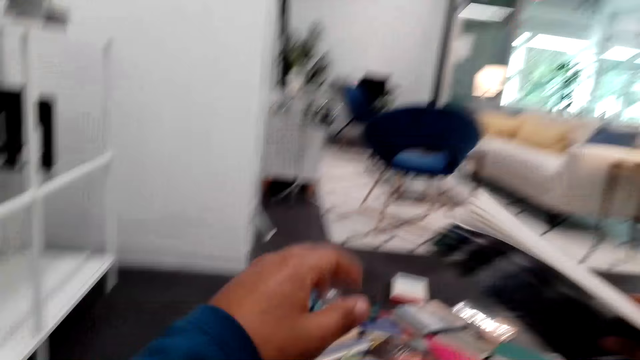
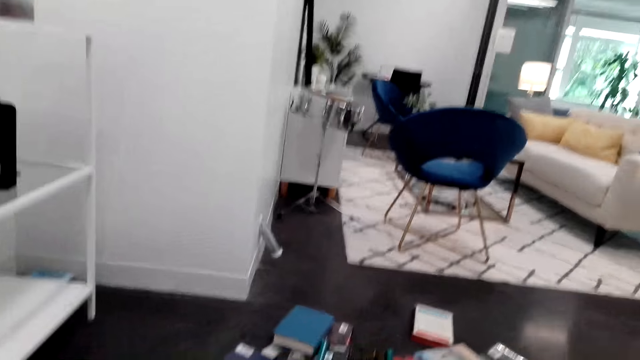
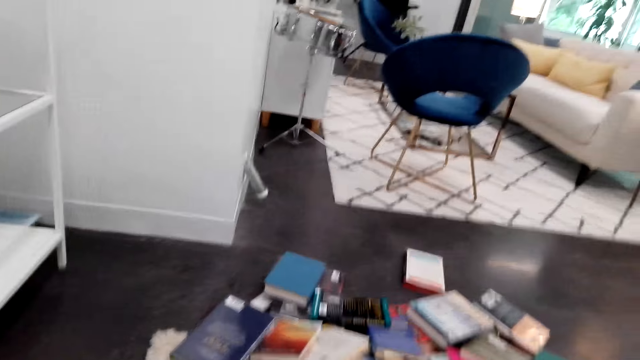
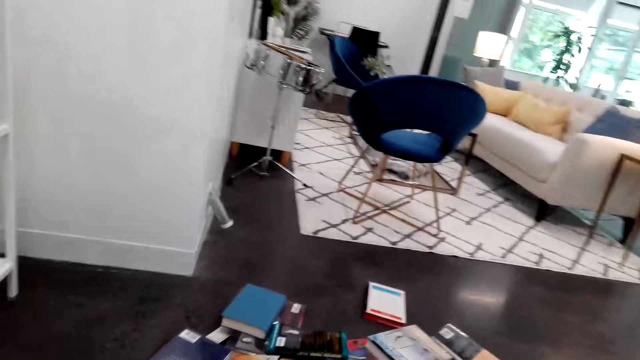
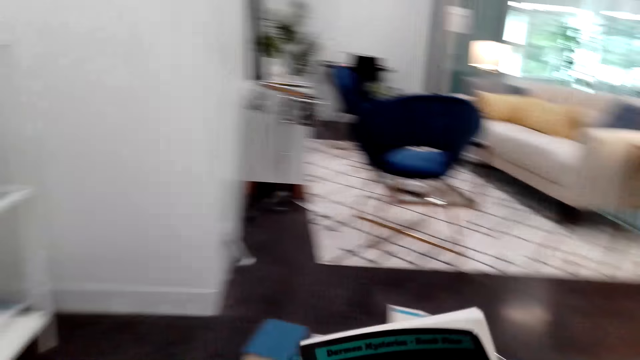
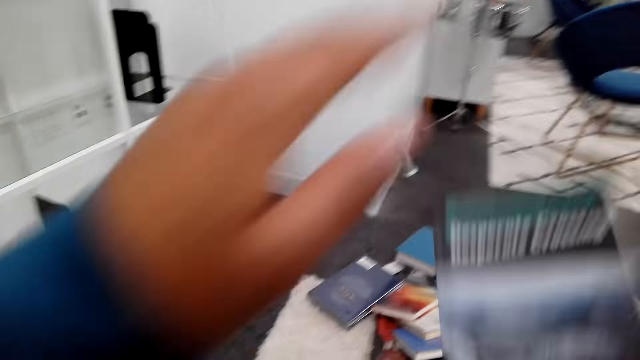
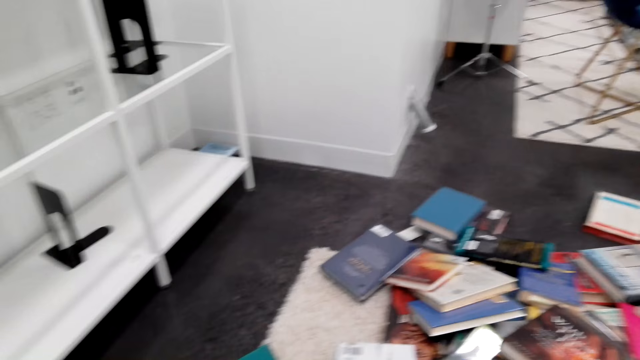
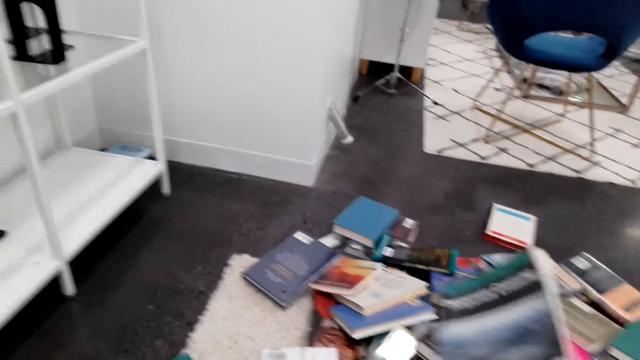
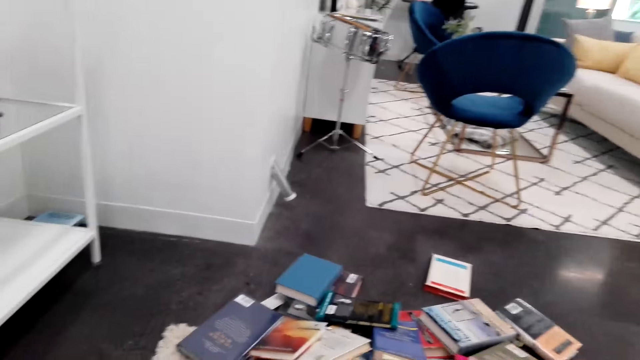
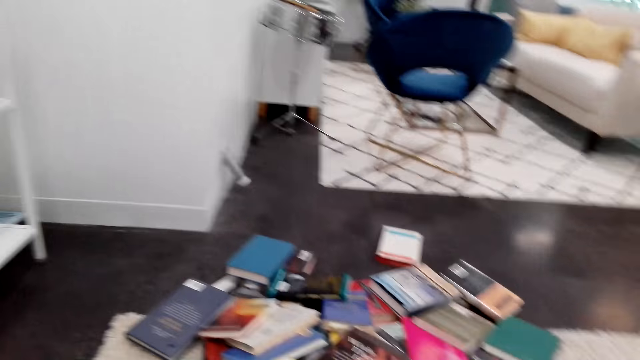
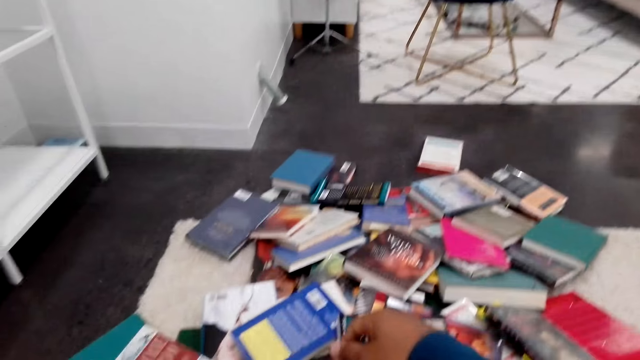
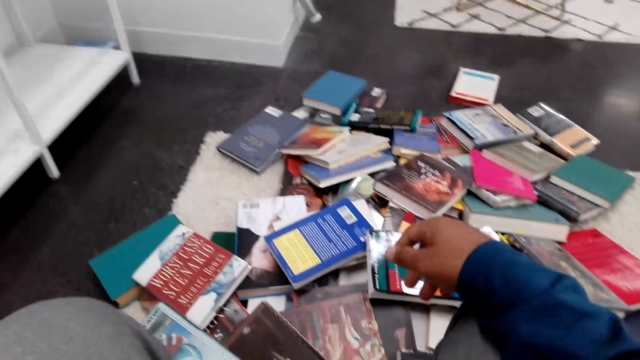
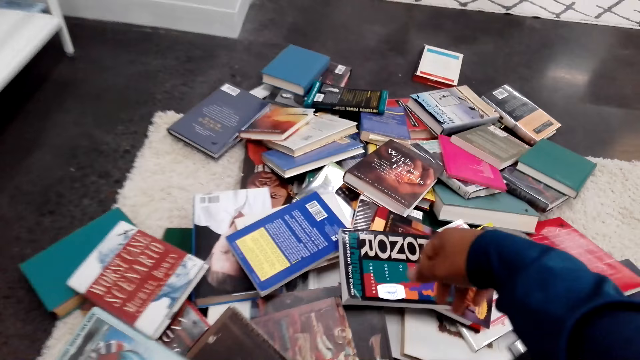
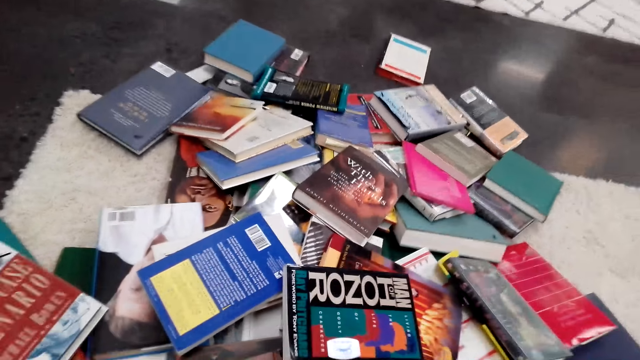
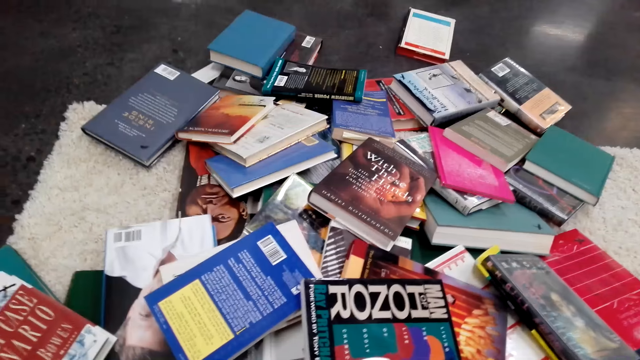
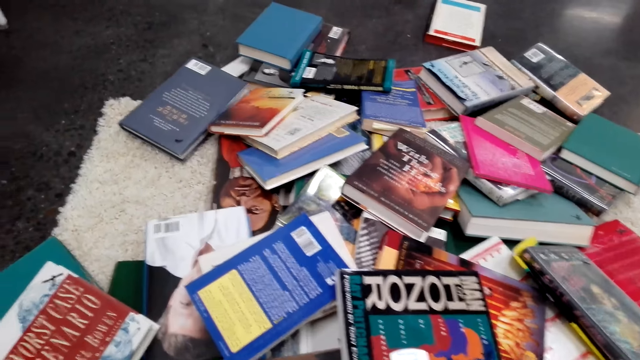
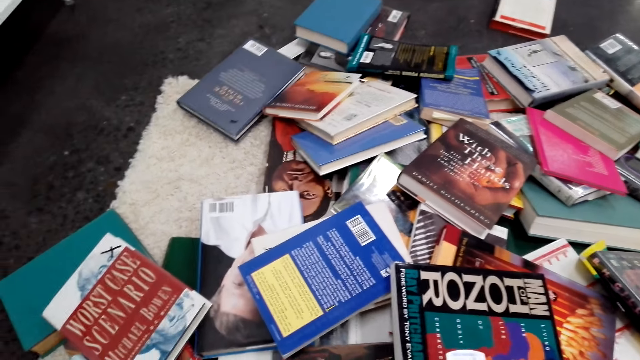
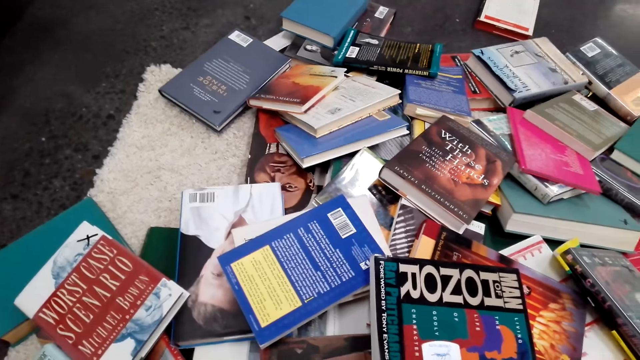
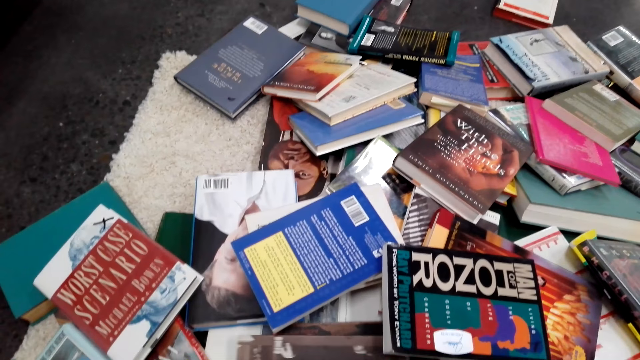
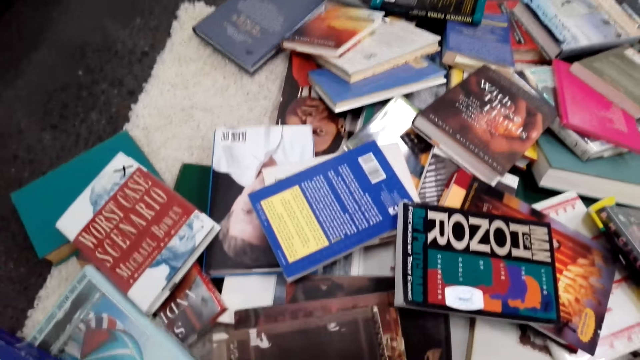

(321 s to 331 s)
The camera wearer sits up and moves the book forward. They converse with a woman. They lift the book up, lift a hand up, and move the book down. They drop the book on the floor. They shake the book and throw the book on the floor. They move forward. They lean forward and move a hand down.

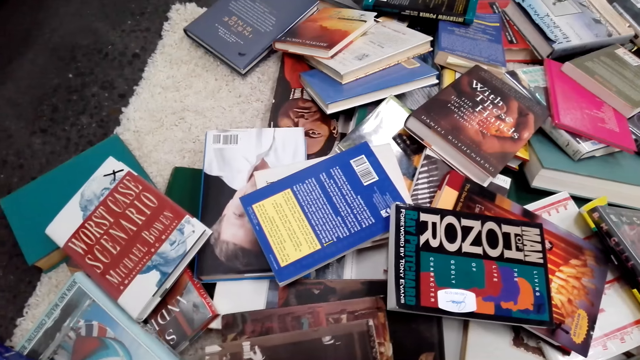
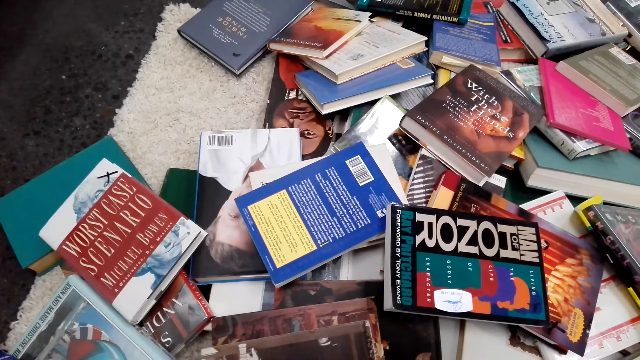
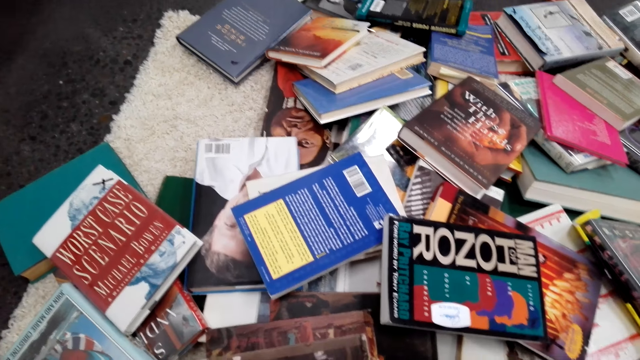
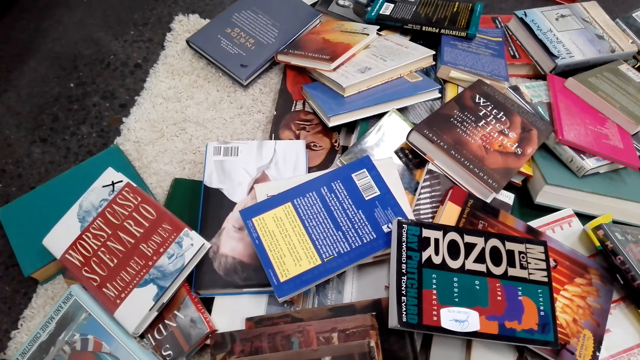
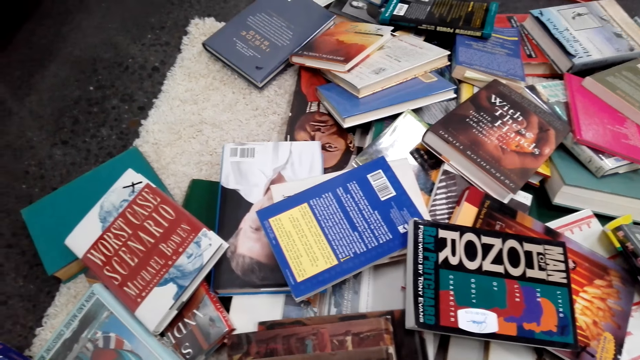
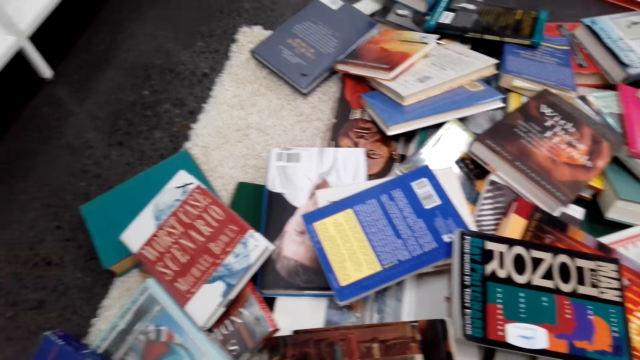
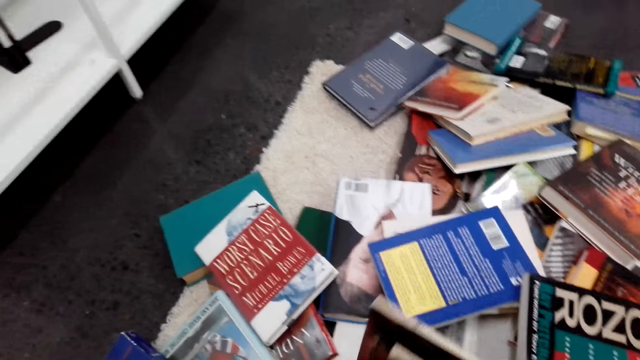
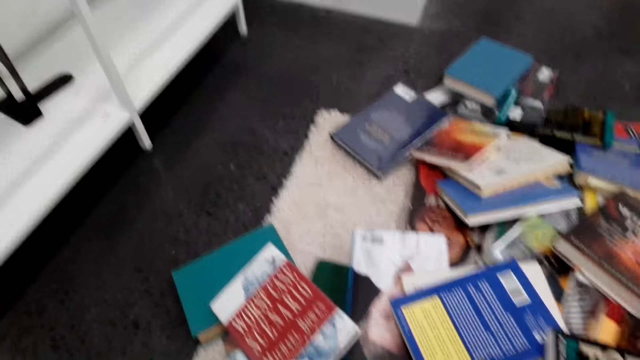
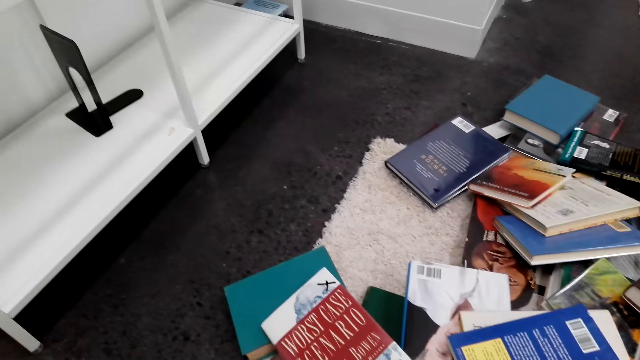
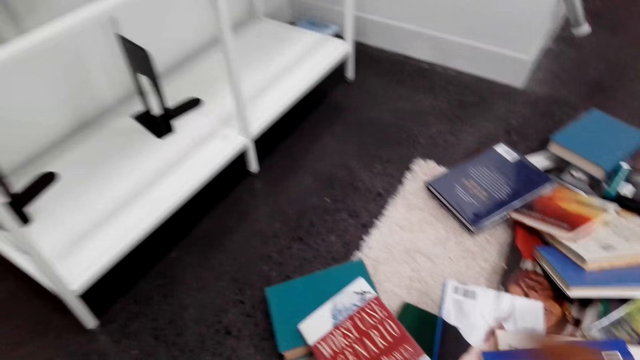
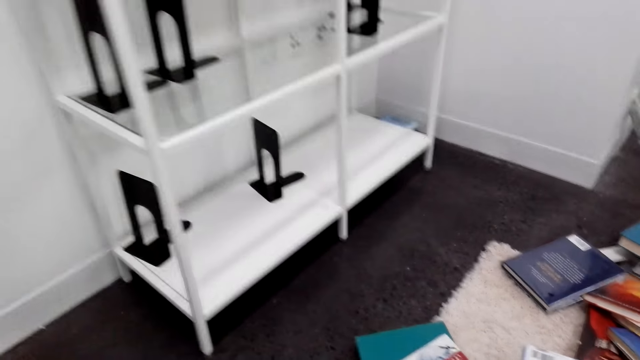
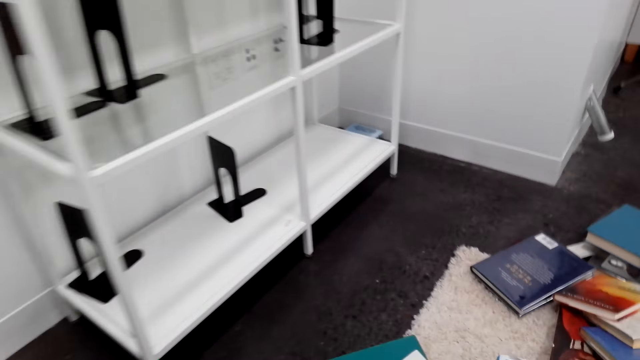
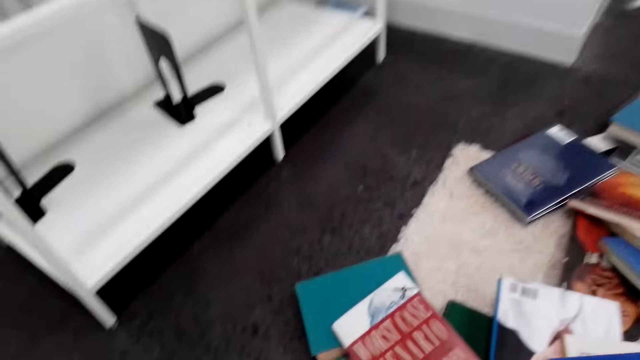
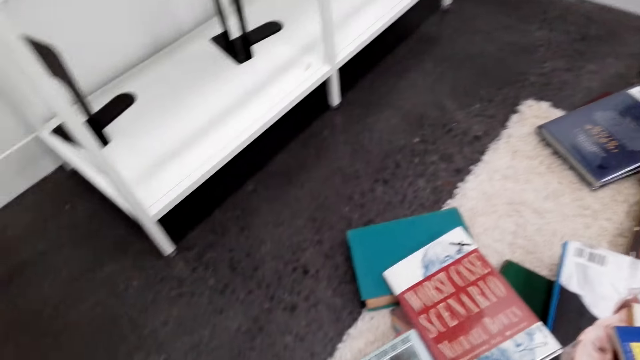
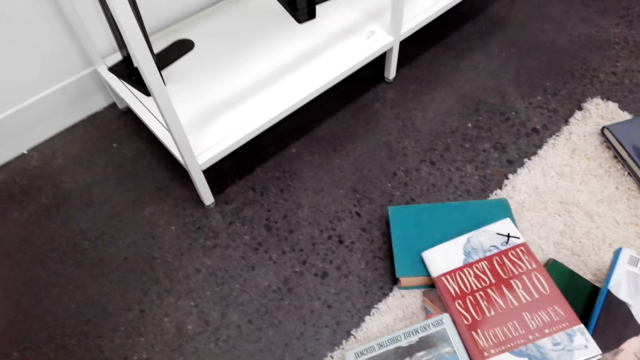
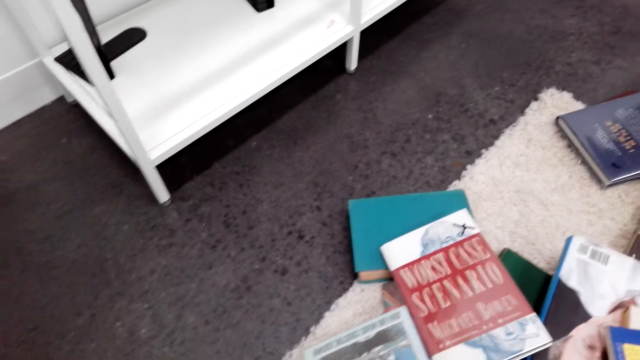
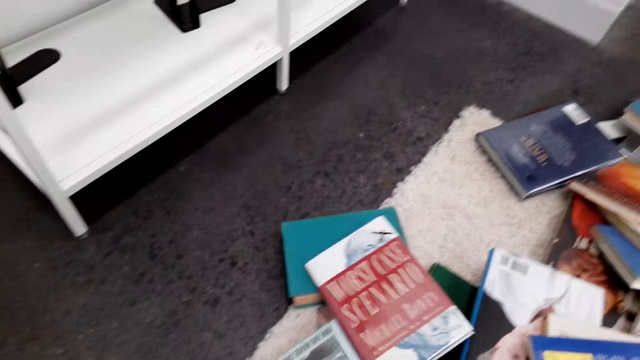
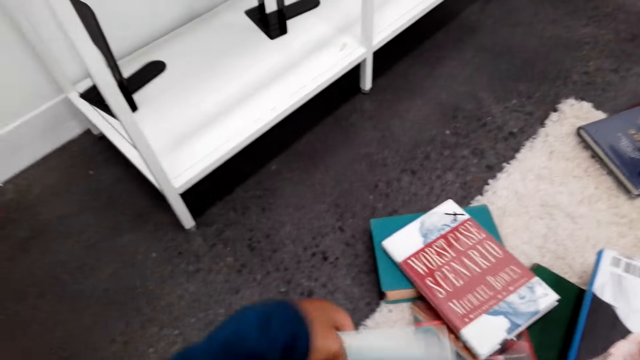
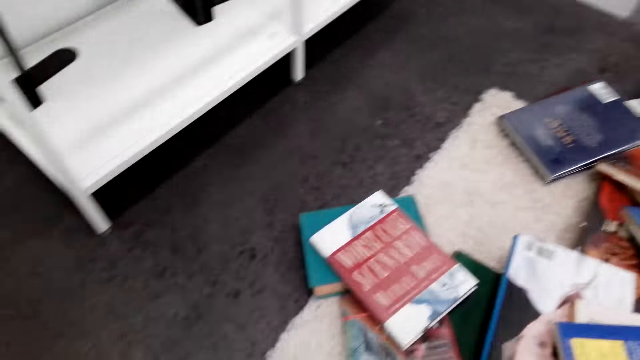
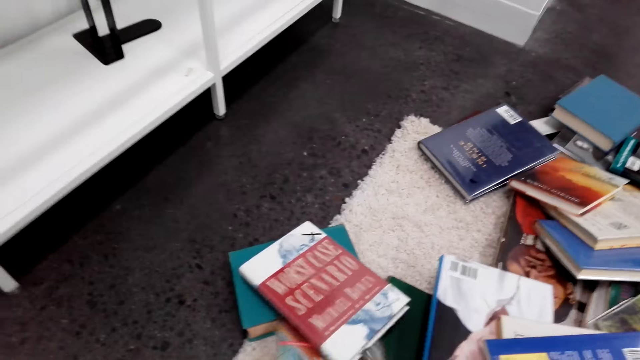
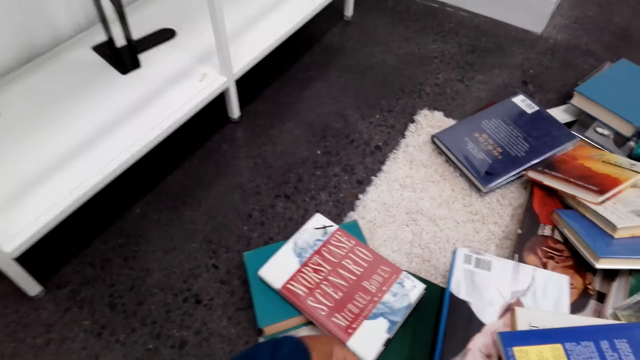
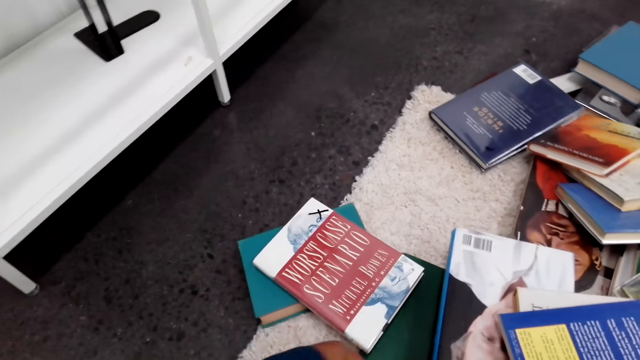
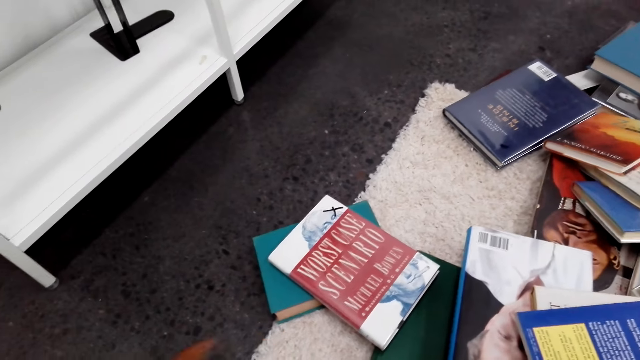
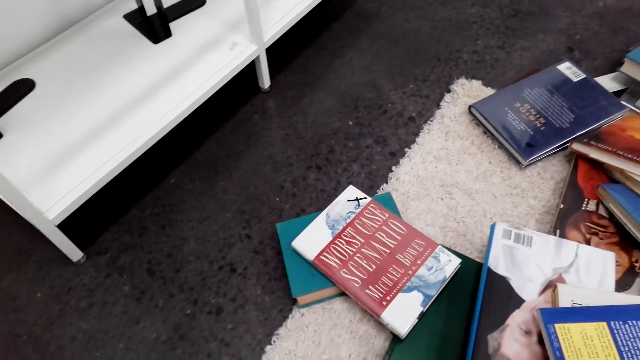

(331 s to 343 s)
The camera wearer touches the books. They arrange the books on the floor and converse with the woman. They lift the book. They put the books on the floor and turn.
